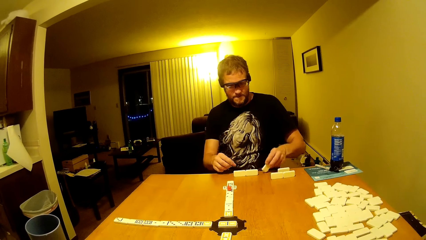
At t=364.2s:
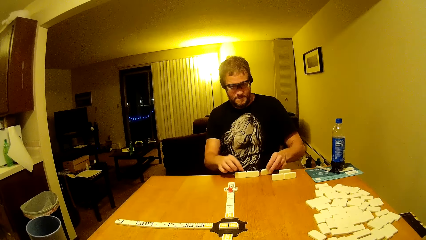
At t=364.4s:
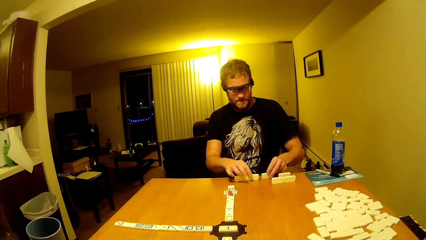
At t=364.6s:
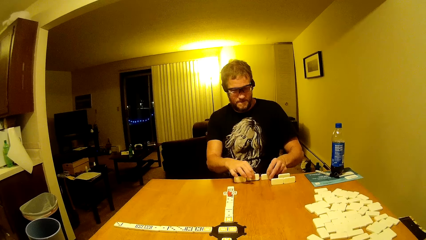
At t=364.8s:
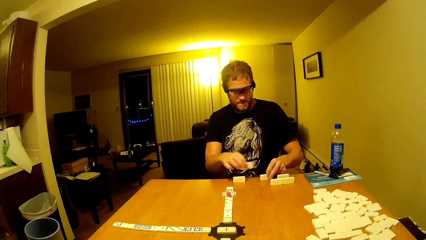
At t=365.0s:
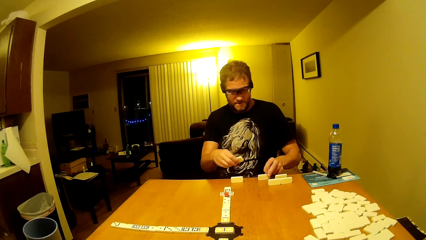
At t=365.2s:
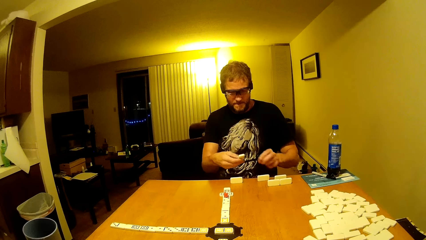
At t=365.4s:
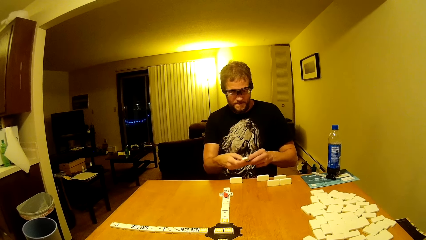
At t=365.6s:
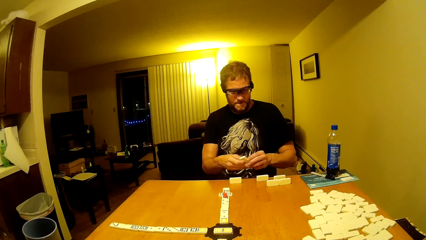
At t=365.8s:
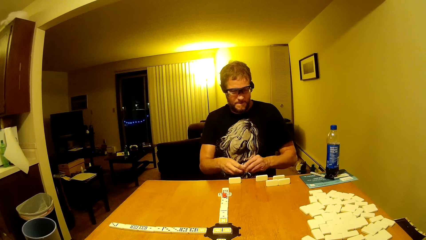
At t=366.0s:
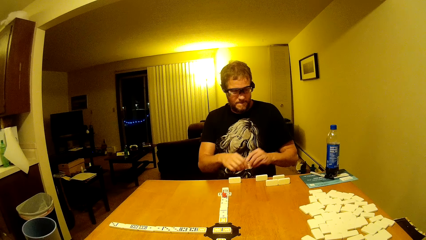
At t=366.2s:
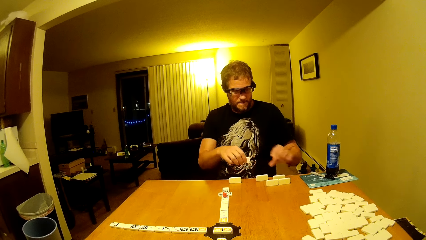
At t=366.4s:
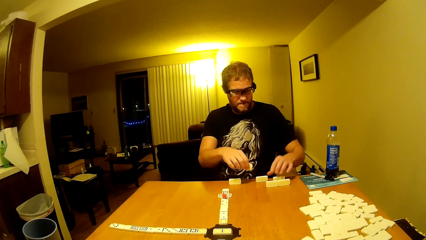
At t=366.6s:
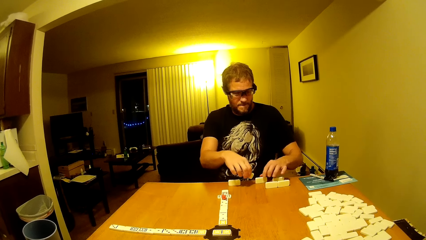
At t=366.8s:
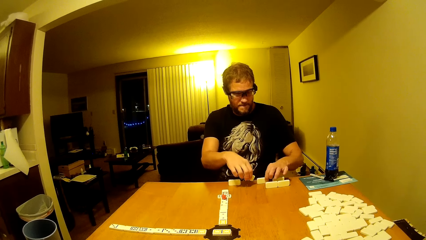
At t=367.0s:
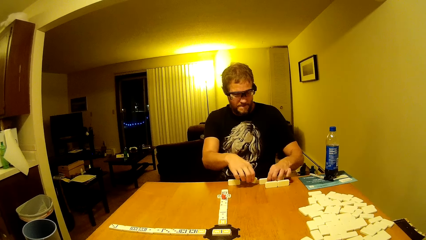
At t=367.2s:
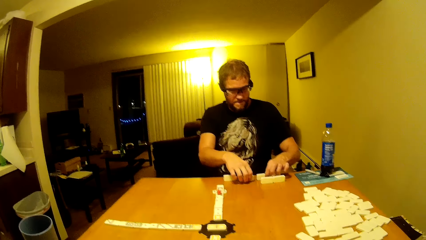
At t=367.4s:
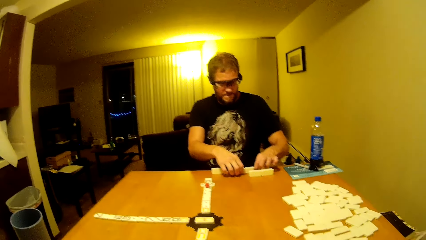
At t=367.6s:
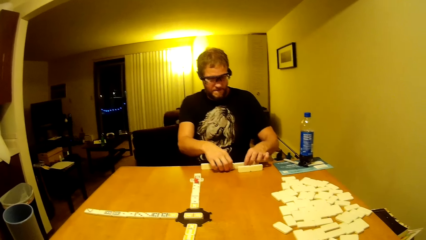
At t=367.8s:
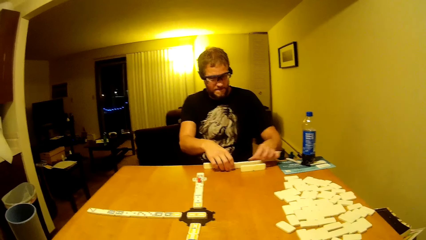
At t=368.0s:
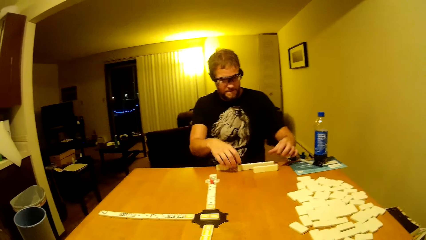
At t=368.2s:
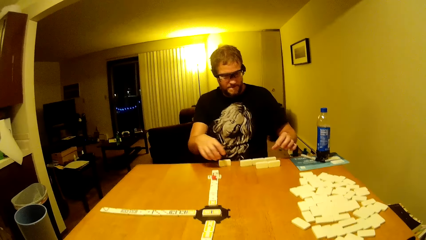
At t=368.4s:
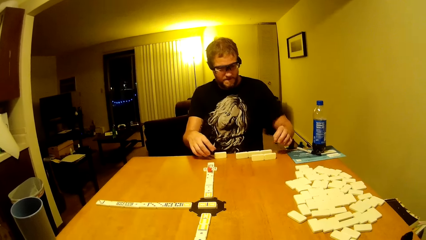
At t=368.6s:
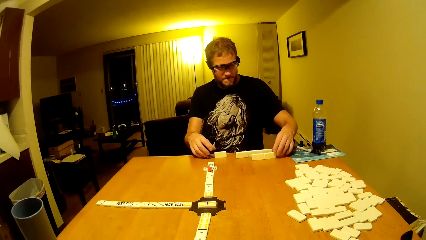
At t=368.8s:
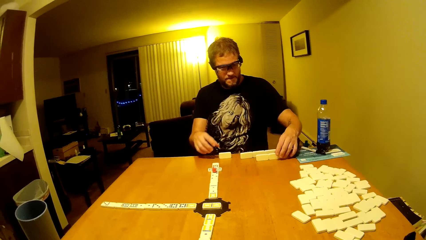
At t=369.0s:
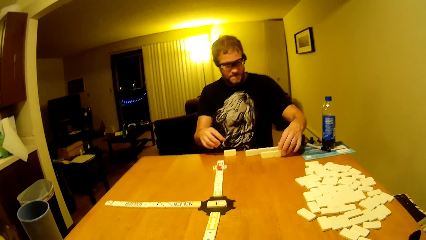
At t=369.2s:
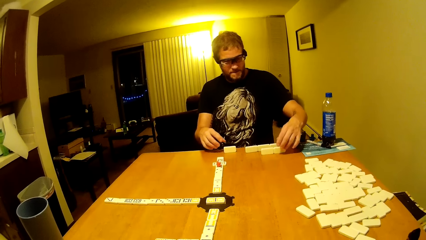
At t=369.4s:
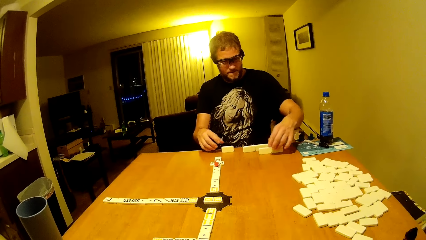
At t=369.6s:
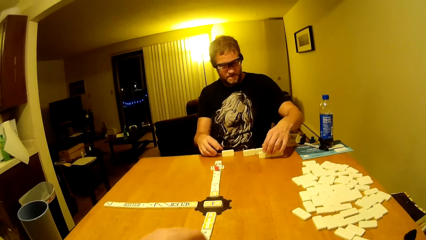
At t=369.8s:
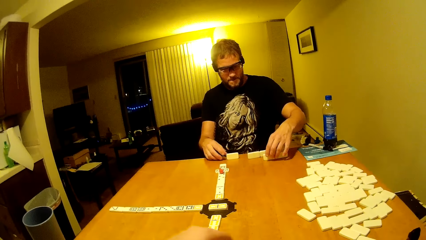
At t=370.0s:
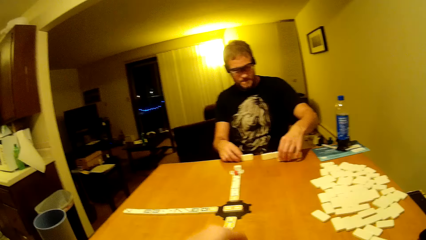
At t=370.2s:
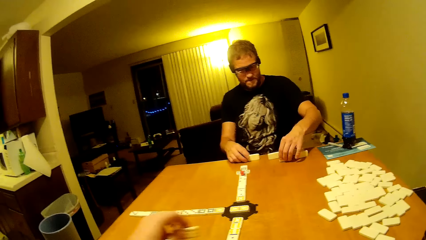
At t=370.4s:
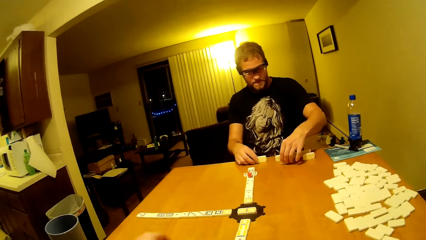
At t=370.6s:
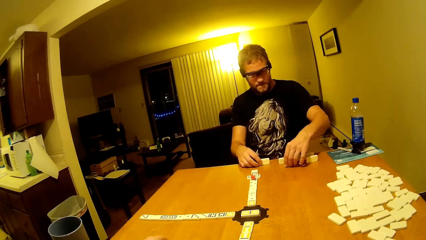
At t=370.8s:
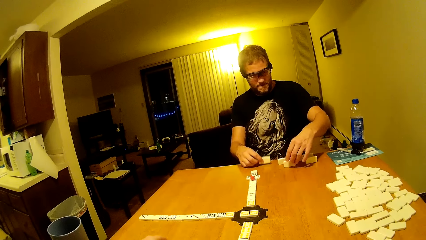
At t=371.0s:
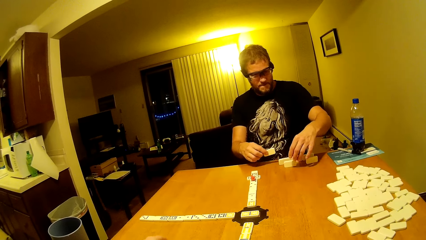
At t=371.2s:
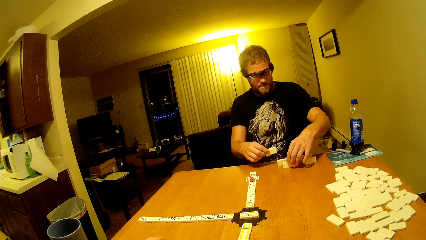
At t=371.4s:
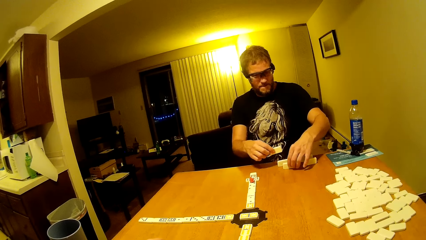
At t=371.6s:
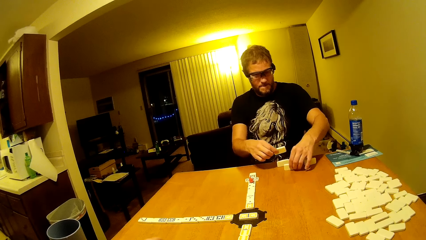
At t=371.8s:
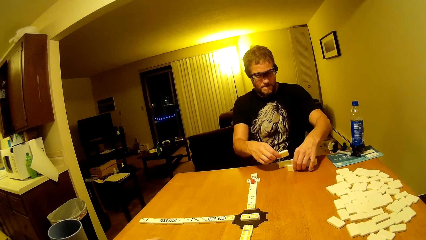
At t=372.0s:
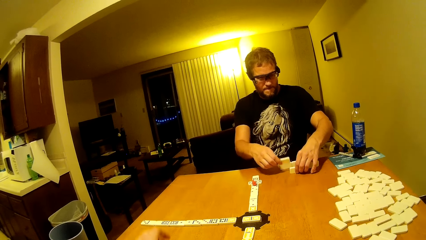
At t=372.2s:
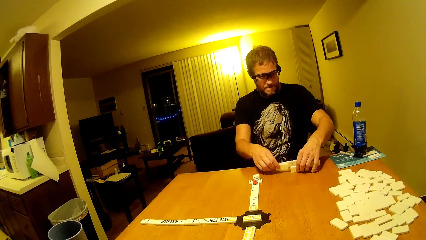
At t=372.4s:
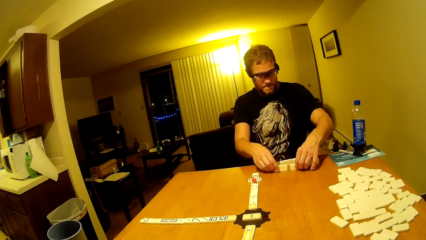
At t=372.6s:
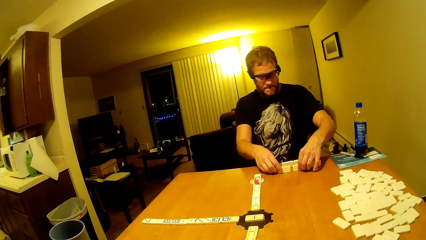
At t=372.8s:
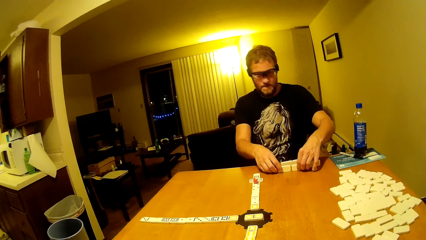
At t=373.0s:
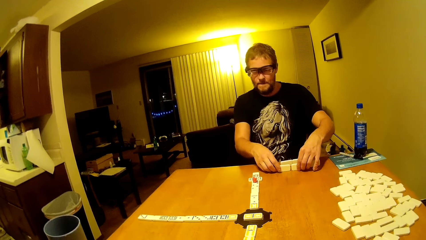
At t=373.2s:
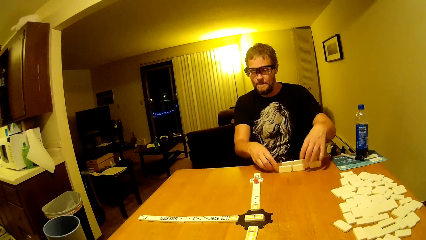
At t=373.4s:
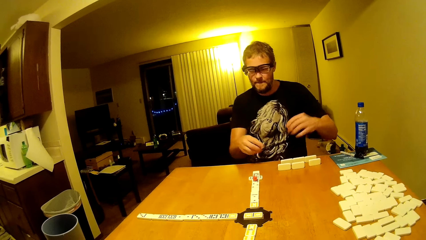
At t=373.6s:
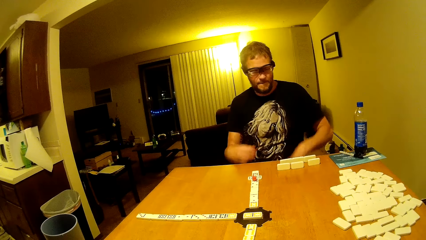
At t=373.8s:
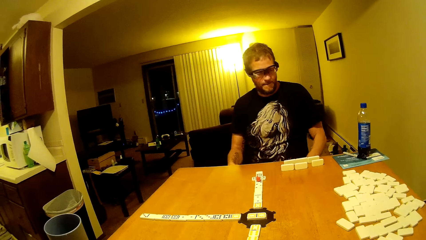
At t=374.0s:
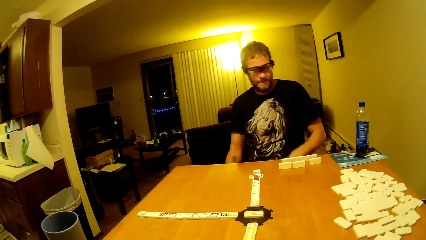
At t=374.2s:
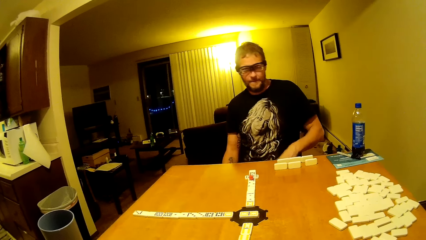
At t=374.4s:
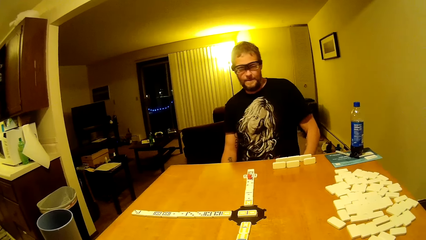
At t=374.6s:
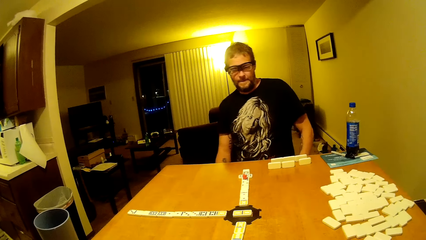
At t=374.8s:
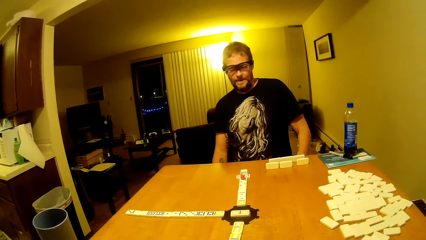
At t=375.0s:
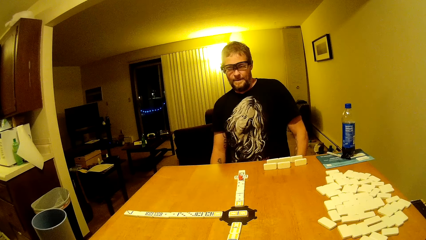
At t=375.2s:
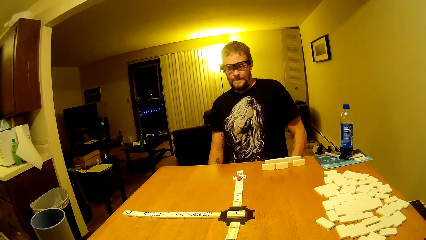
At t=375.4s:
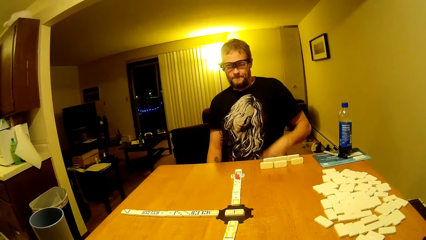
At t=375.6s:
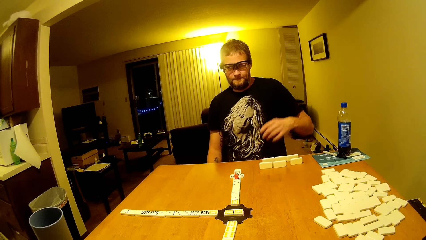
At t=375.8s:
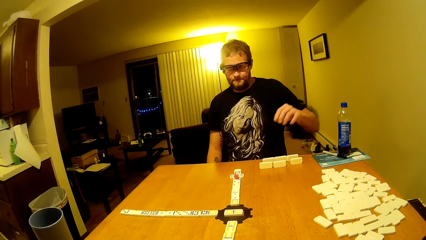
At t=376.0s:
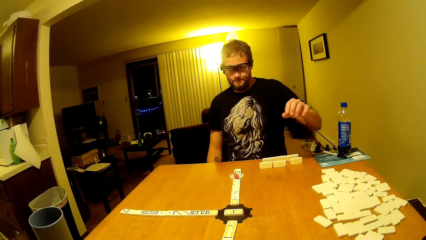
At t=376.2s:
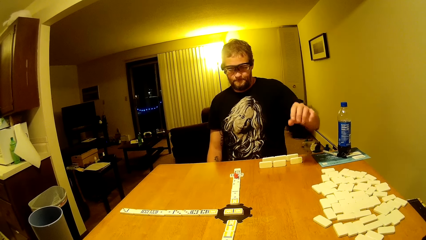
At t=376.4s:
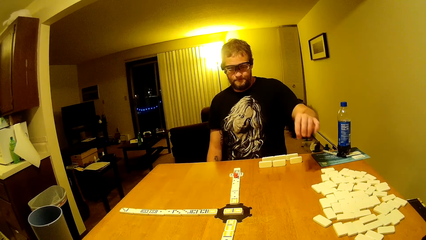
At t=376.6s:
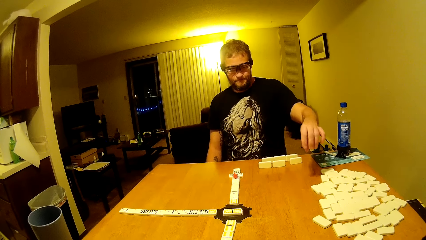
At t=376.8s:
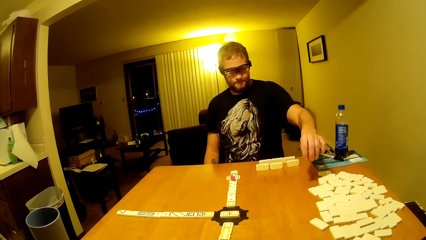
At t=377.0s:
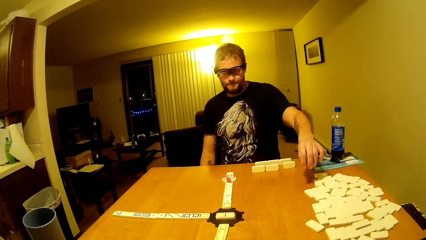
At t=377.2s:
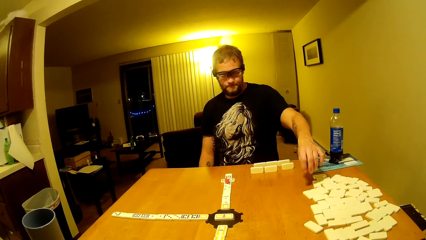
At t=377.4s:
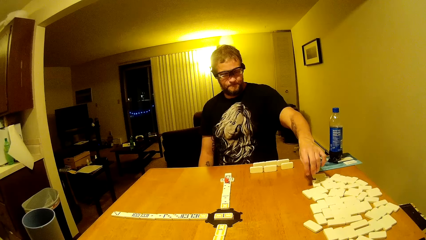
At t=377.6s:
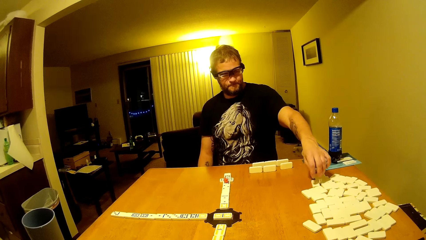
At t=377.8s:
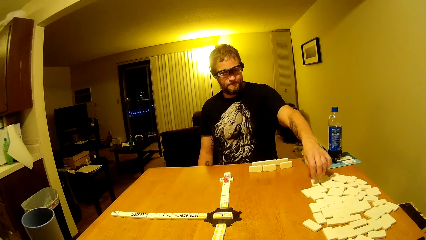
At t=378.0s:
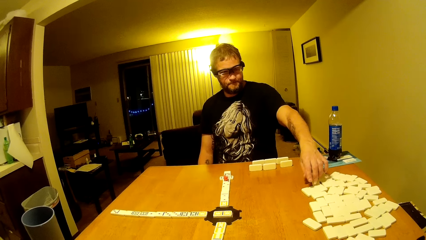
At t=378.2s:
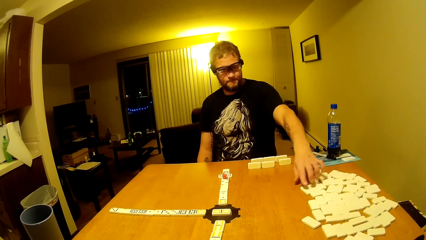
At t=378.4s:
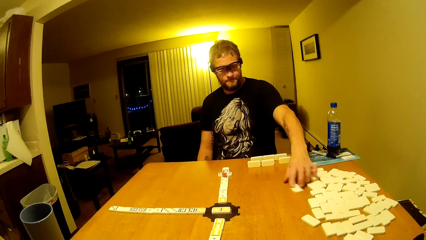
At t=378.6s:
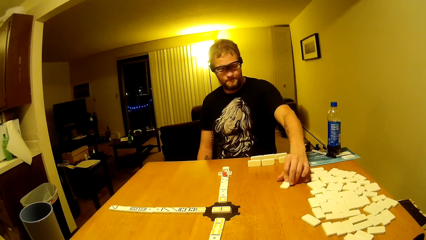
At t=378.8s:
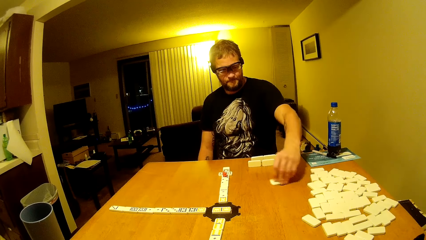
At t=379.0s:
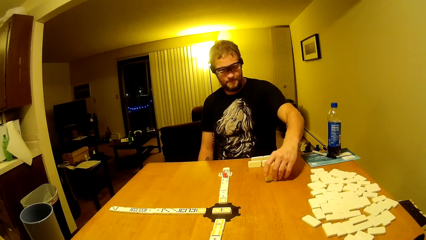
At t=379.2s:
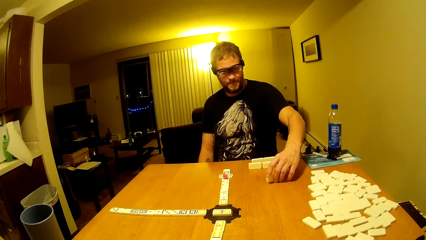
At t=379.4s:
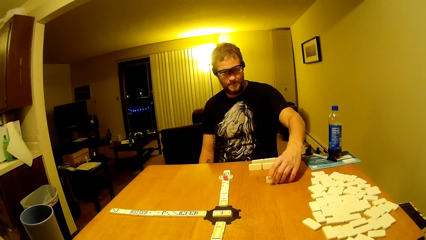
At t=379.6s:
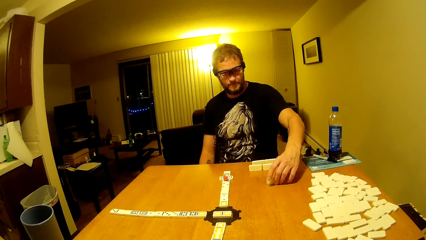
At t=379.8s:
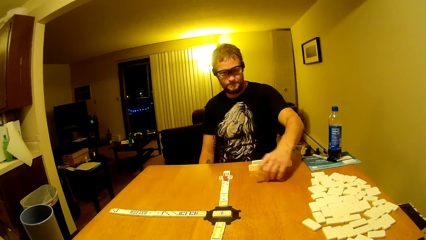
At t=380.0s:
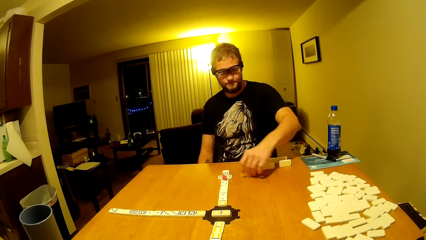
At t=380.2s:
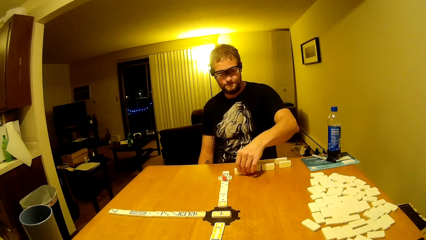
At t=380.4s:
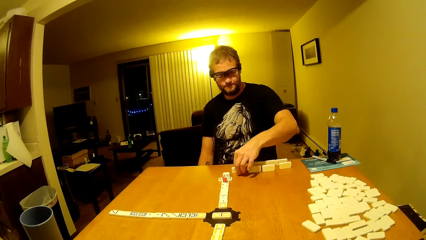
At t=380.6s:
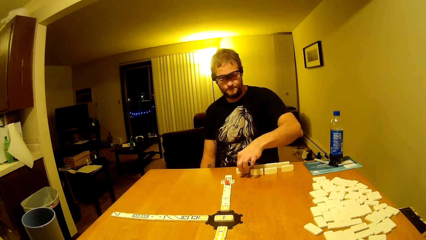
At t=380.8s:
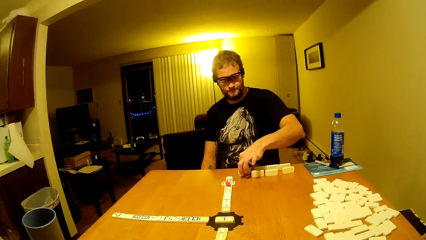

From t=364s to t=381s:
A man arranges his bars. The camera wearer lifts a hand up. The man arranges the dominoes, picks up the domino and puts his hands down.
